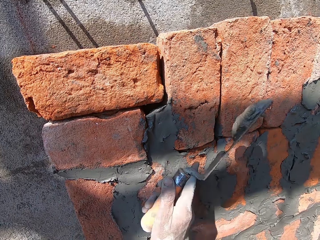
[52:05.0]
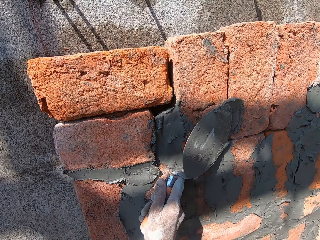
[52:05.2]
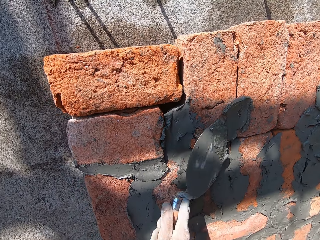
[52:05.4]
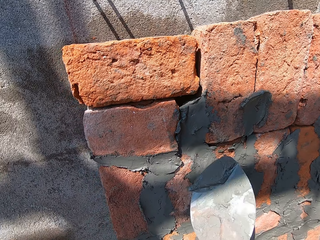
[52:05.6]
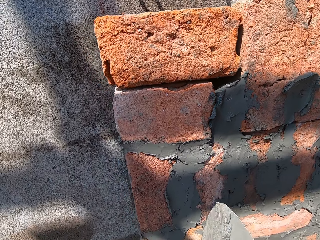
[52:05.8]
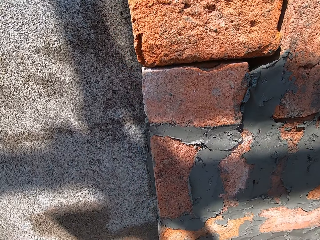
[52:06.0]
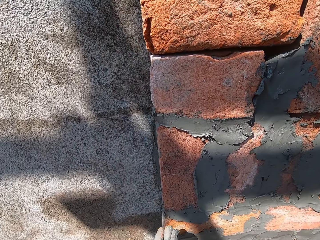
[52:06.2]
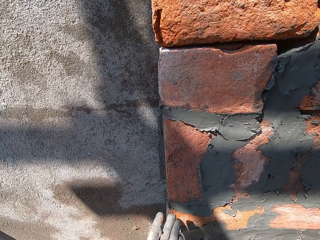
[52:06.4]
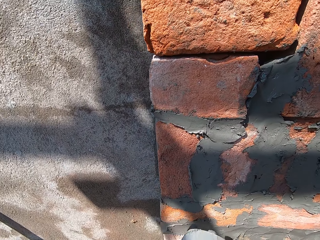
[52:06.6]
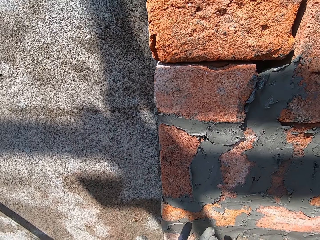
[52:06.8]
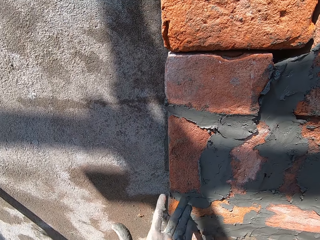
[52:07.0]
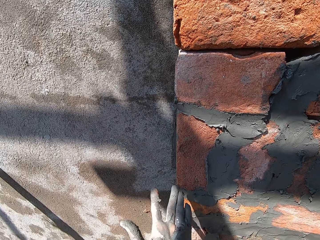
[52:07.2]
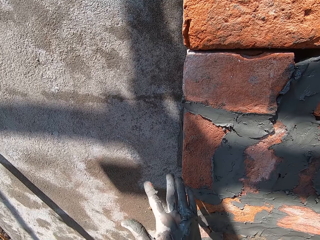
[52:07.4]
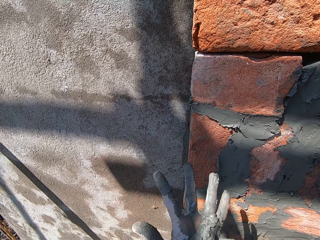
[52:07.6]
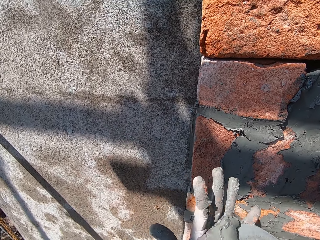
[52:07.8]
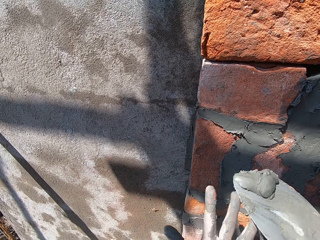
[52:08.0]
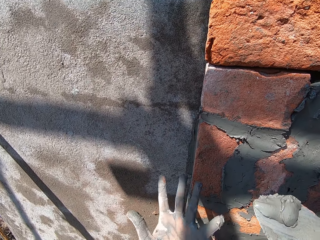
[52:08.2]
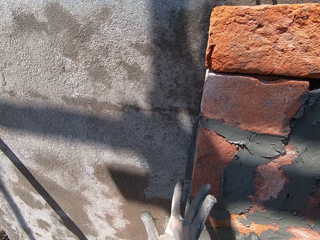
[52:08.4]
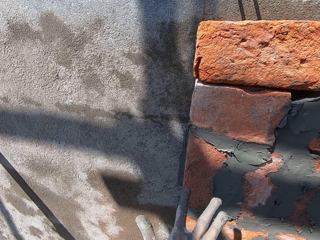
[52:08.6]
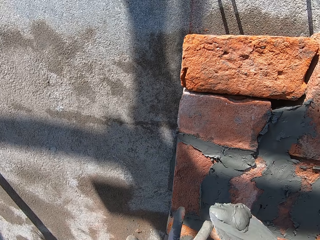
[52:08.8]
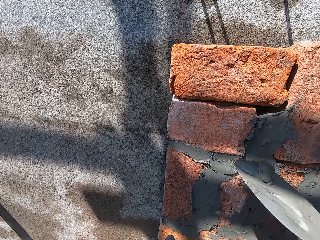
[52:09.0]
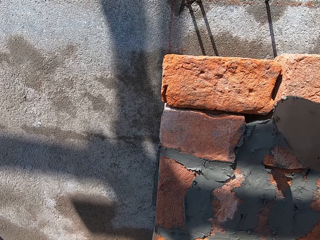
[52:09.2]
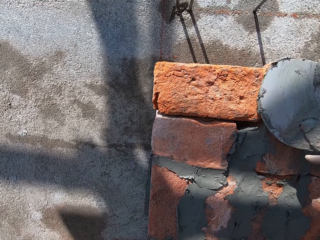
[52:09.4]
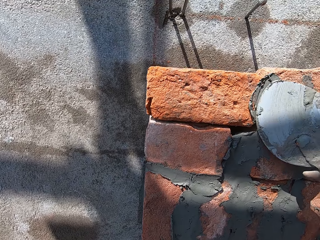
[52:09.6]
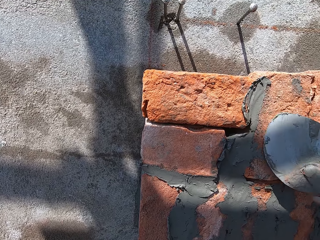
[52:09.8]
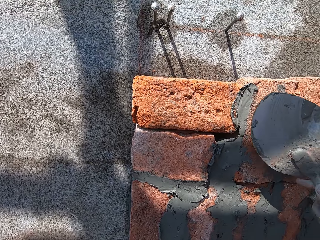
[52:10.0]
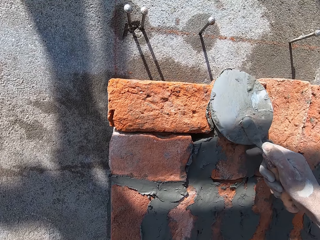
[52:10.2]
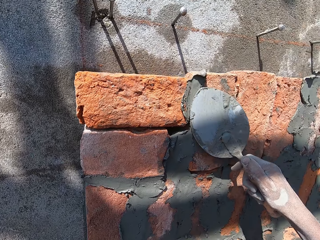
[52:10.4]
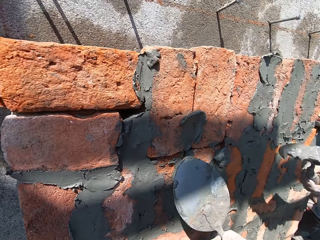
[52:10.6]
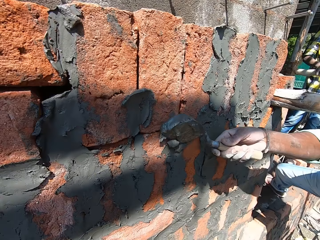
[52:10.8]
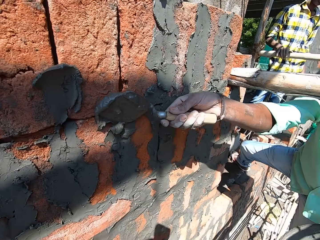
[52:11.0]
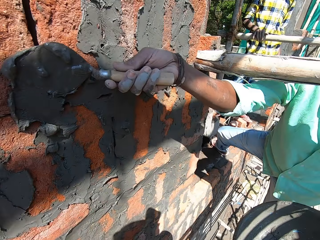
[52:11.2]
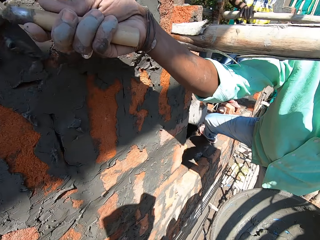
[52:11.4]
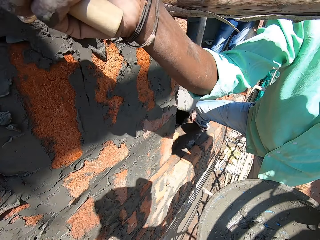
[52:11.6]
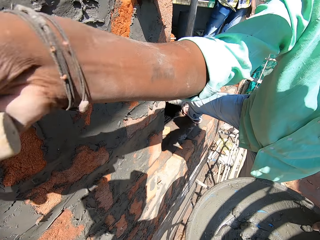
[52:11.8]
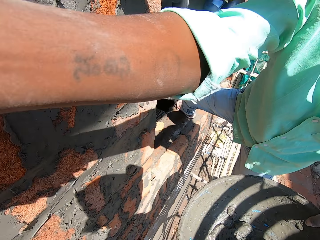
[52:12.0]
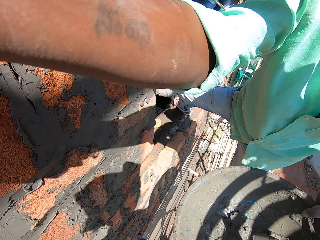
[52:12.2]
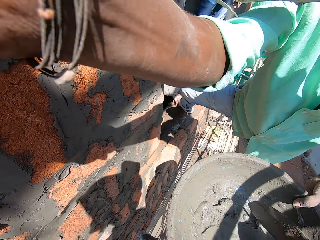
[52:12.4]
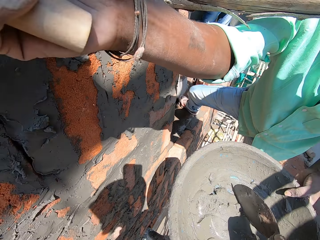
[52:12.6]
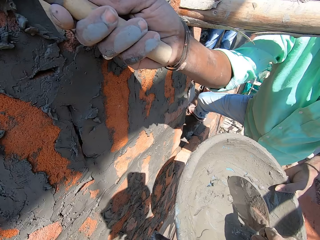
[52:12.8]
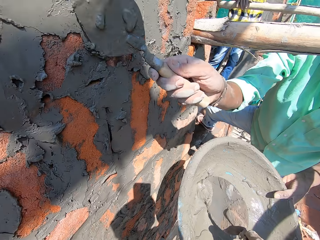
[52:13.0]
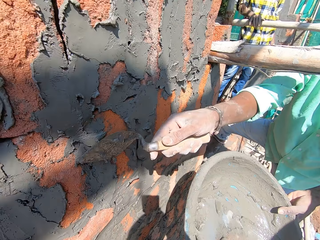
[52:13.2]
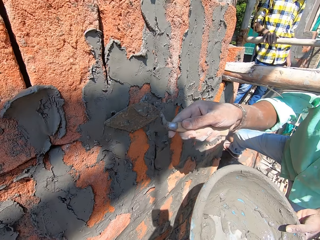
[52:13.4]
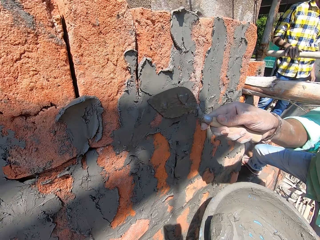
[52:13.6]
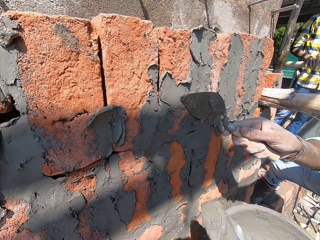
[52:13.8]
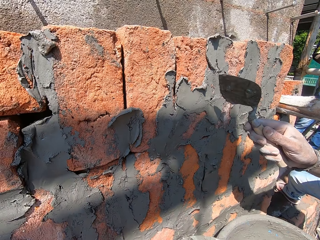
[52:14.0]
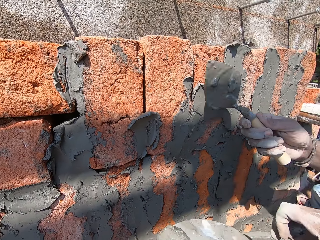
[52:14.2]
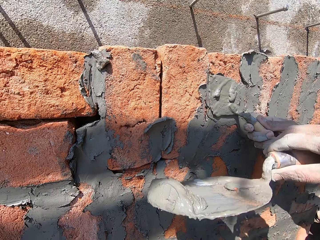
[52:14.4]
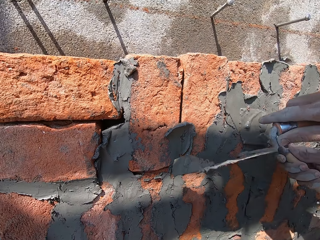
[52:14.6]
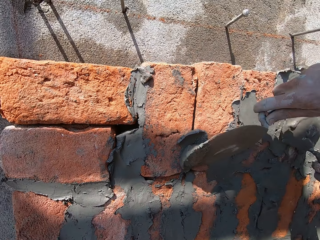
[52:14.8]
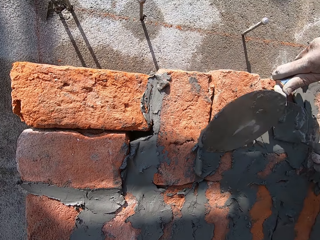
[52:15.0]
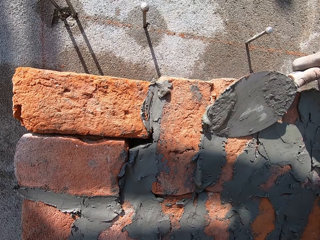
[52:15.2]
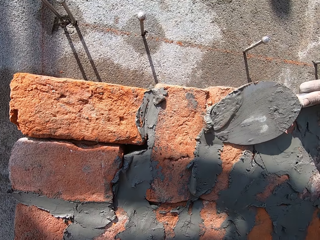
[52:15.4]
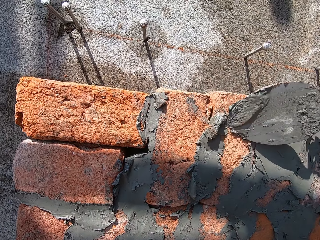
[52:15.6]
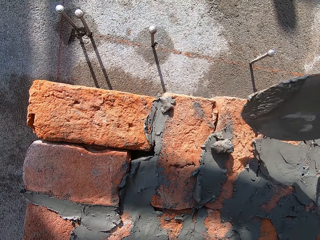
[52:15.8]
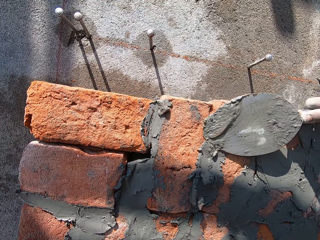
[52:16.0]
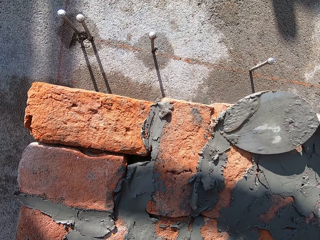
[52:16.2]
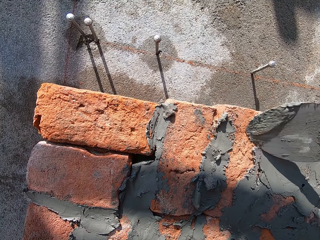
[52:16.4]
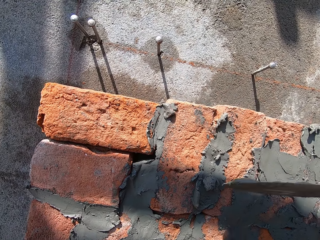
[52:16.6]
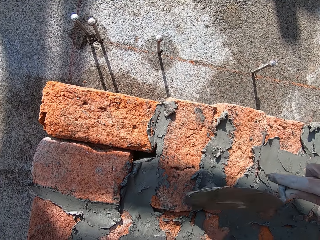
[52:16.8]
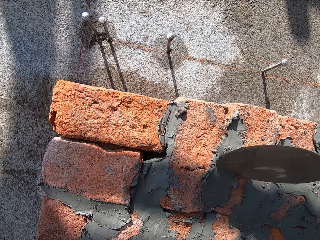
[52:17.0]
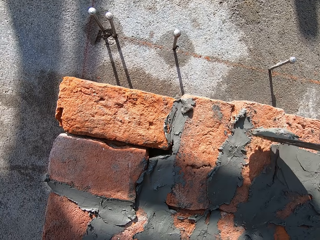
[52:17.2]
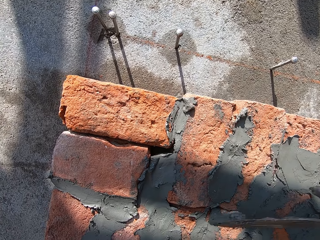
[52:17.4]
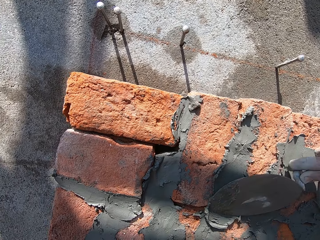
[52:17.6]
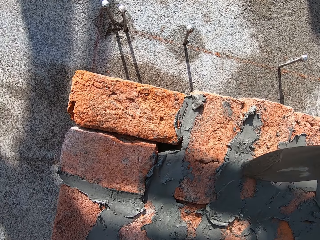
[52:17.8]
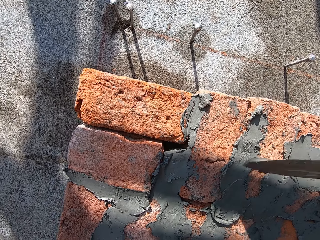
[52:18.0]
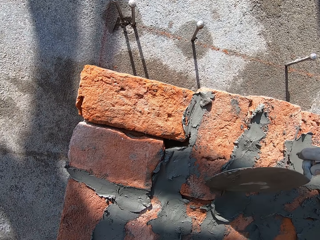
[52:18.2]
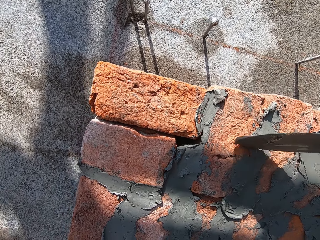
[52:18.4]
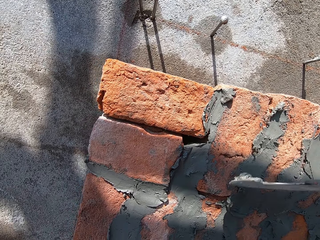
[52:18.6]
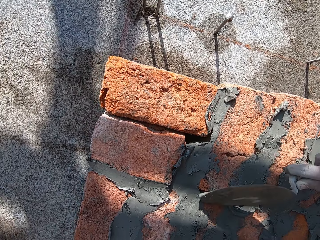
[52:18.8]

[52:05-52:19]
The camera wearer plasters the bricks on the wall with wet mortar on the hand trowel in his right hand. He puts the cement on the left hand. He scoops the wet mortar from his left hand with the hand trowel in his right hand. He plasters the bricks on the wall with the wet mortar on the hand trowel in his right hand. A man smears the cement on the brick. The camera wearer takes the basin. He scoops the wet mortar from the mortar pan in the man's left hand with the hand trowel in his right hand. He plasters the bricks on the wall with the wet mortar on the hand trowel in his right hand.

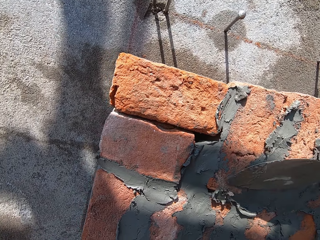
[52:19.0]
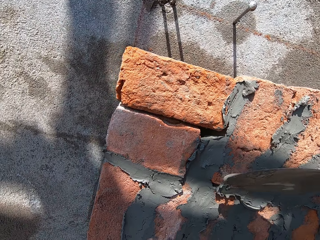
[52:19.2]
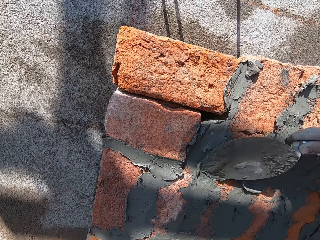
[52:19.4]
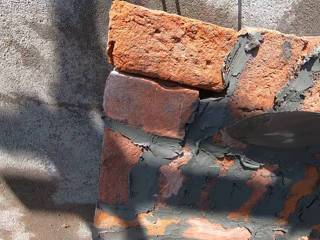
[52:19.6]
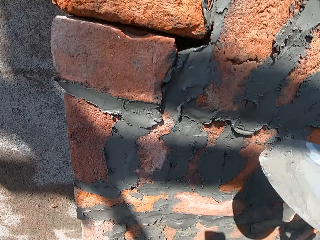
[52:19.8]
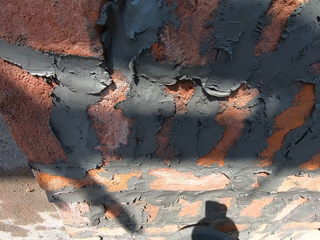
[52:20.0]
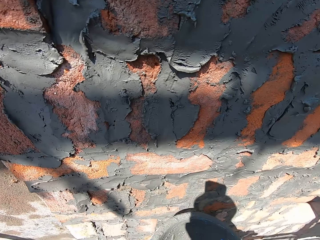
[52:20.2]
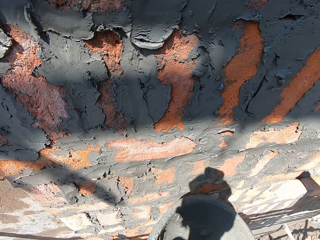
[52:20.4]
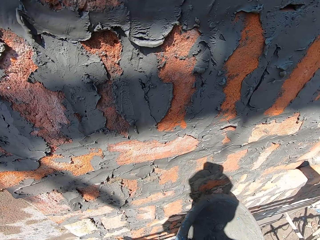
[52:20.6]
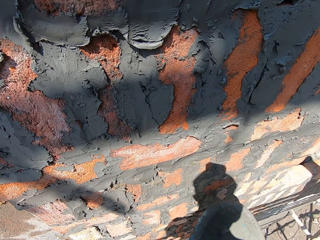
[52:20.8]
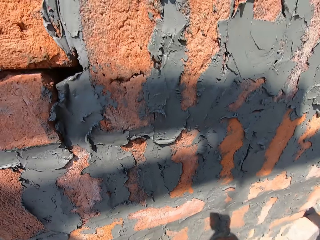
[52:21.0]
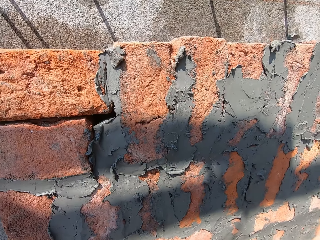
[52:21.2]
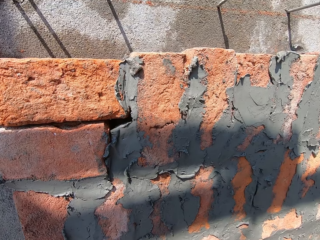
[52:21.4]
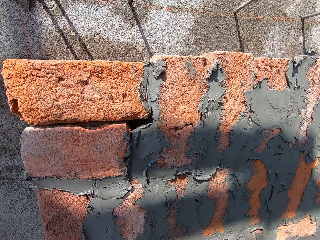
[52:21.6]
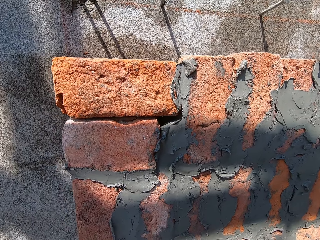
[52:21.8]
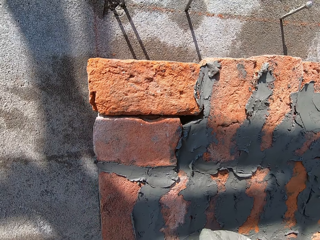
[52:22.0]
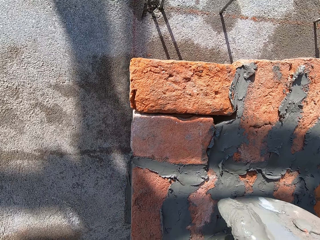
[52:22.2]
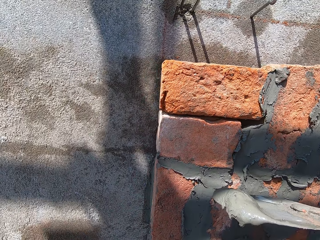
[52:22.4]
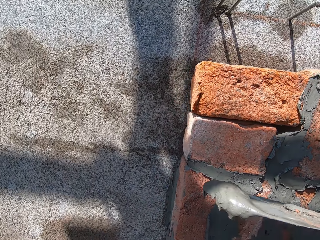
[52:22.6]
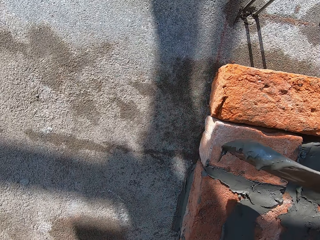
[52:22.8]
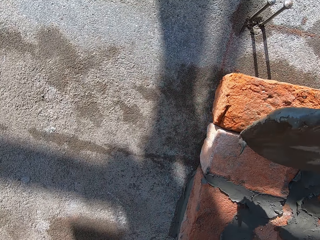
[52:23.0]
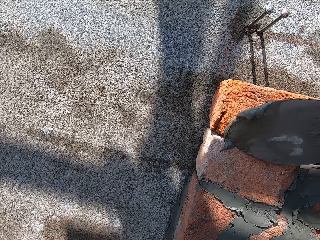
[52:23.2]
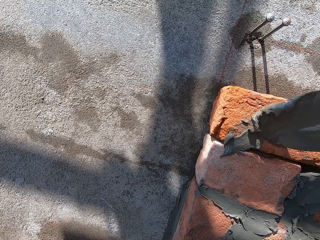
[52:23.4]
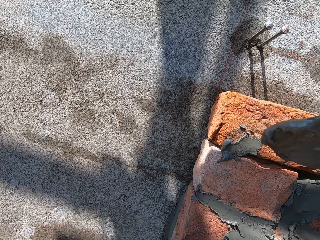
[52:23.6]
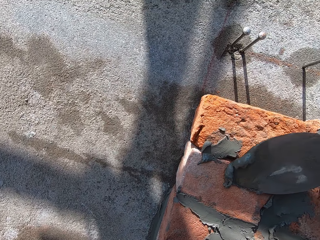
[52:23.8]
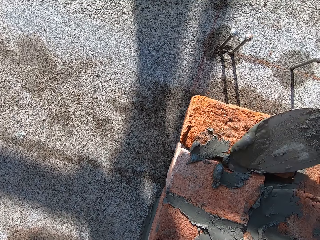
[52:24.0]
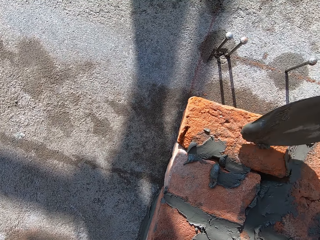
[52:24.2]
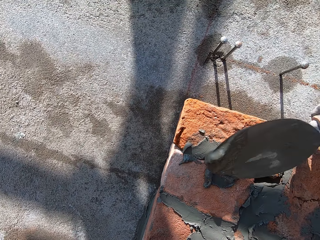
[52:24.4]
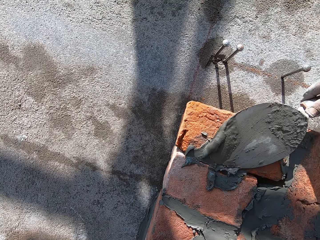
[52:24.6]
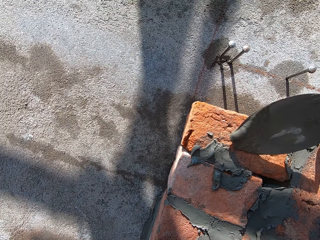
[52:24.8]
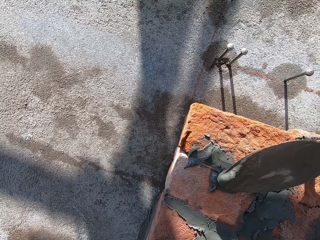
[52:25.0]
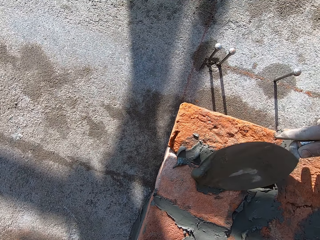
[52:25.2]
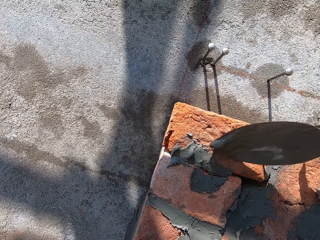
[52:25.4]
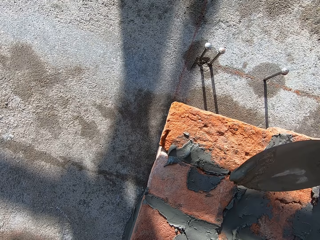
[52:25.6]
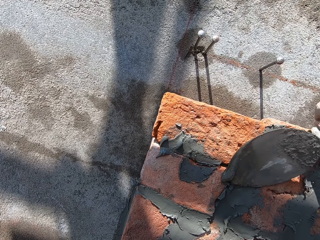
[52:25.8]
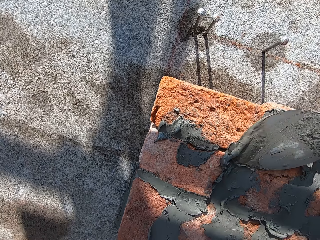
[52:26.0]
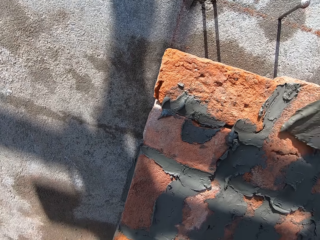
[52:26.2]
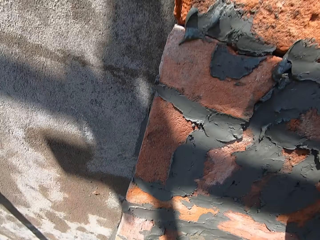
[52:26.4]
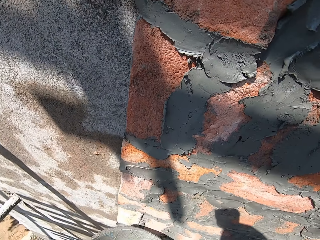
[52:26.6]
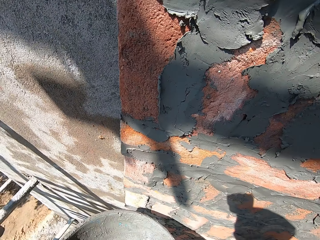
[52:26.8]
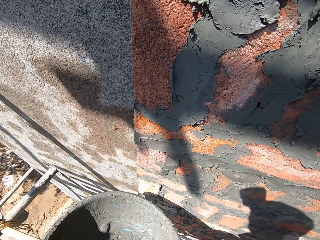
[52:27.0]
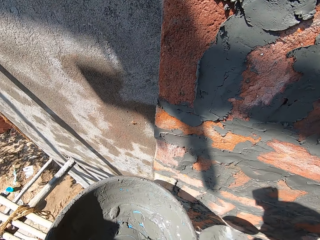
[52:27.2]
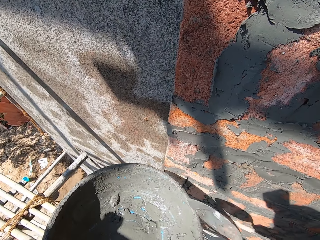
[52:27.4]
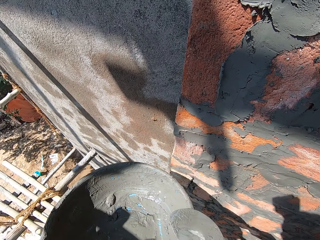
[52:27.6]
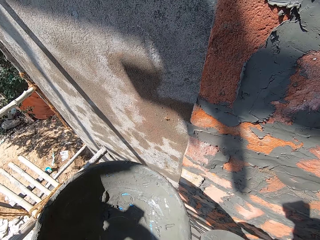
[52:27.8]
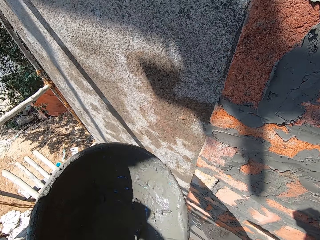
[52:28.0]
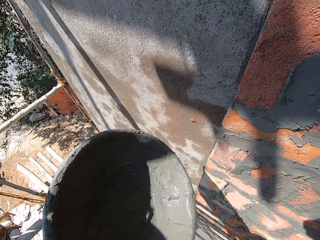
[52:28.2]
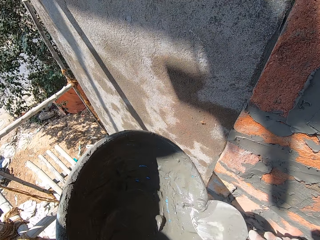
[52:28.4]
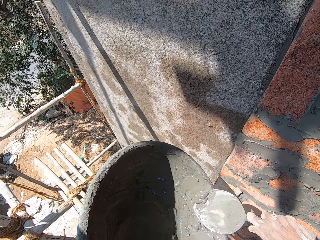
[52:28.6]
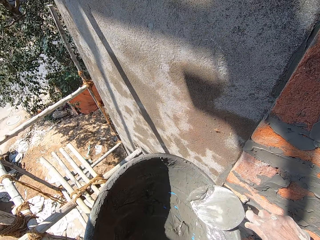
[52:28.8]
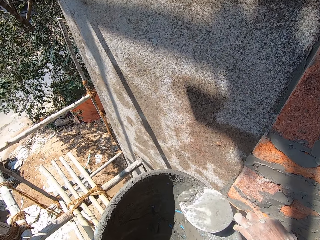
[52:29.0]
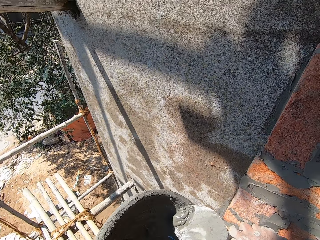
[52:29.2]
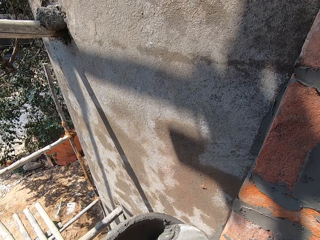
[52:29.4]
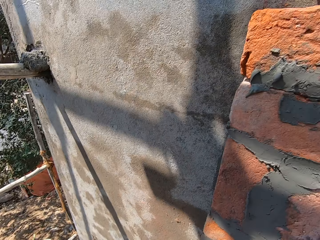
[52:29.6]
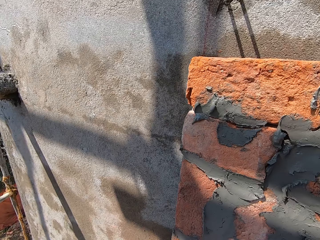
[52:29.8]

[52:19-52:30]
The camera wearer scoops wet mortar from the mortar pan in his left hand with the hand trowel in his right hand. He plasters the bricks on the wall with the wet mortar on the hand trowel in his right hand. He wipes the hand trowel in his right hand on the mortar pan in his left hand. He scoops the wet mortar from the side of the mortar pan in his left hand with the hand trowel in his right hand.
